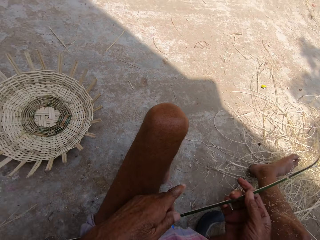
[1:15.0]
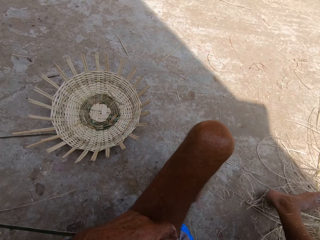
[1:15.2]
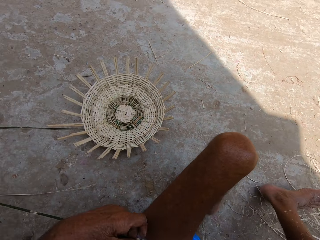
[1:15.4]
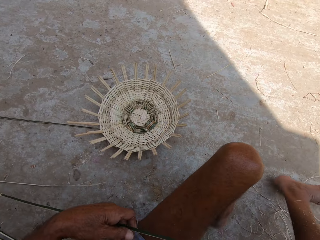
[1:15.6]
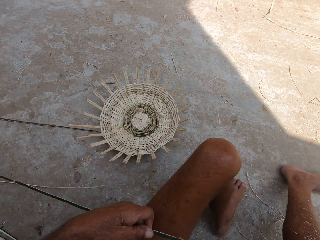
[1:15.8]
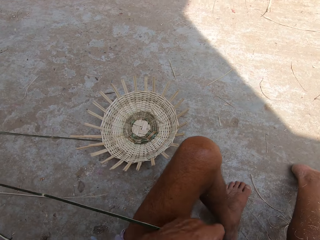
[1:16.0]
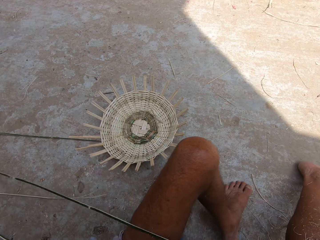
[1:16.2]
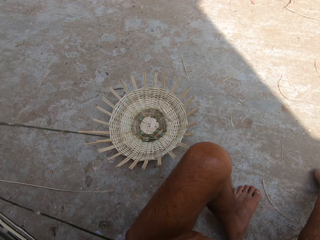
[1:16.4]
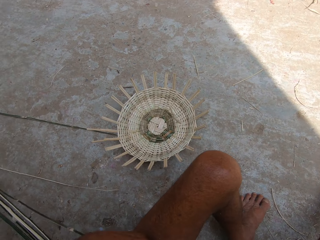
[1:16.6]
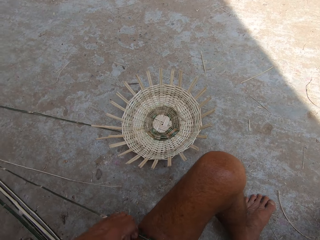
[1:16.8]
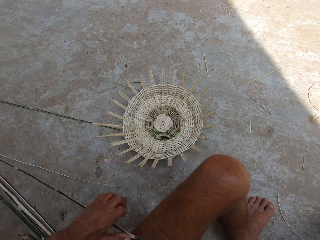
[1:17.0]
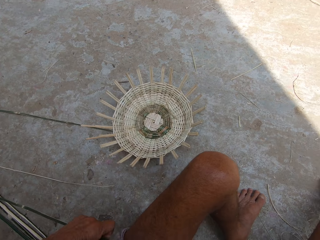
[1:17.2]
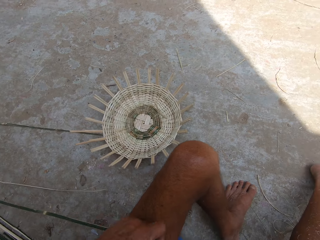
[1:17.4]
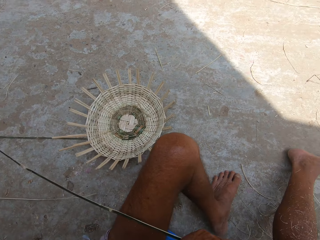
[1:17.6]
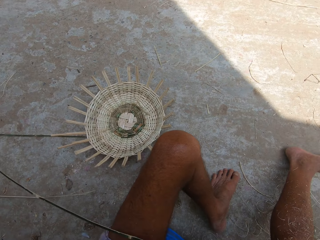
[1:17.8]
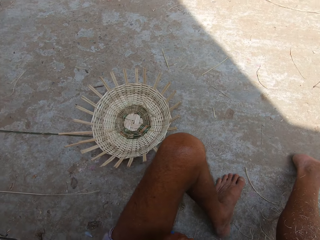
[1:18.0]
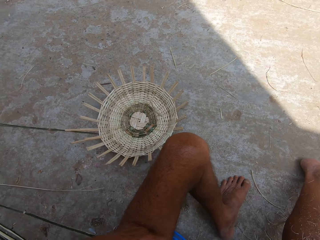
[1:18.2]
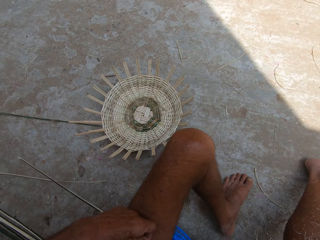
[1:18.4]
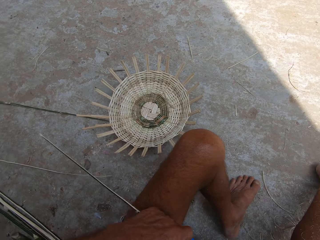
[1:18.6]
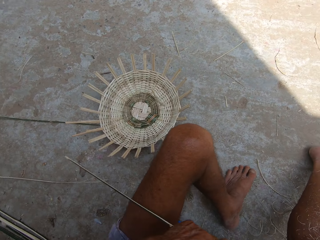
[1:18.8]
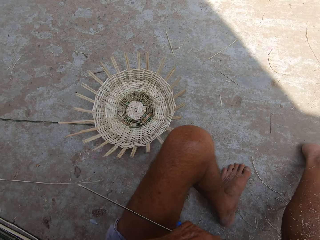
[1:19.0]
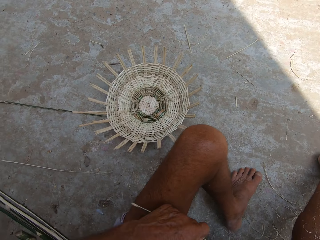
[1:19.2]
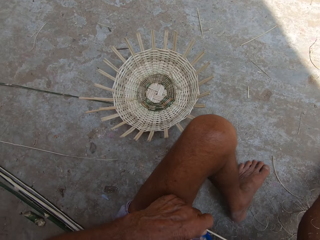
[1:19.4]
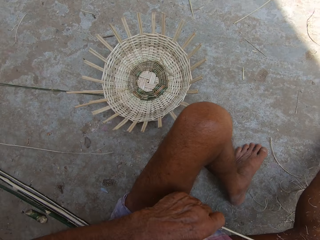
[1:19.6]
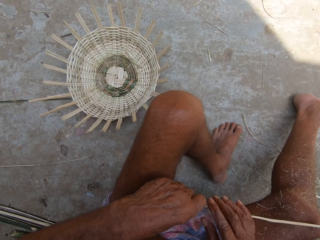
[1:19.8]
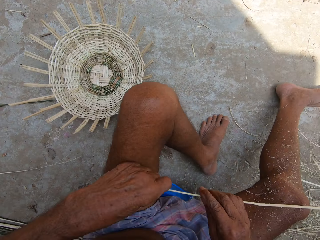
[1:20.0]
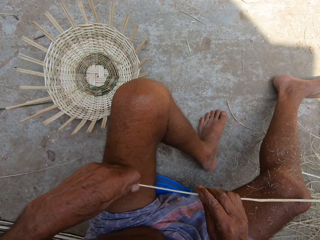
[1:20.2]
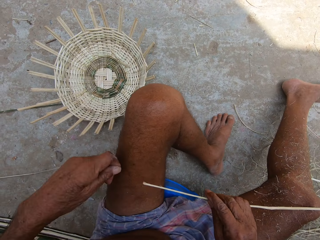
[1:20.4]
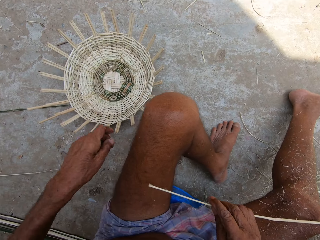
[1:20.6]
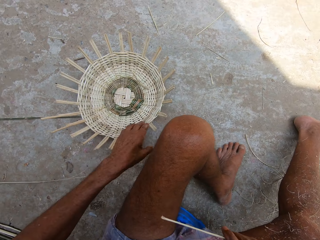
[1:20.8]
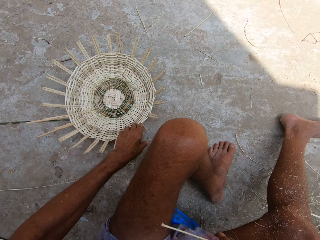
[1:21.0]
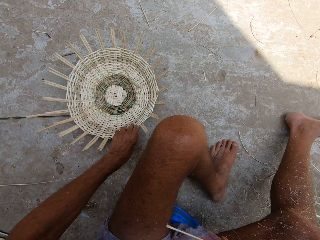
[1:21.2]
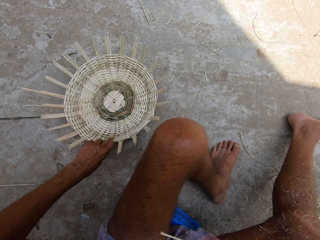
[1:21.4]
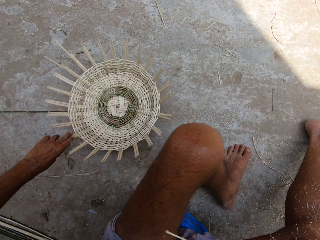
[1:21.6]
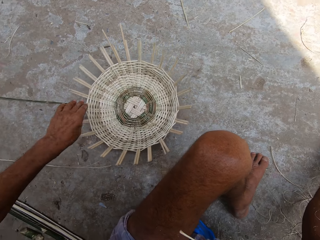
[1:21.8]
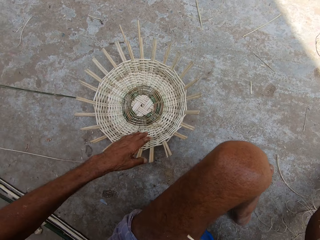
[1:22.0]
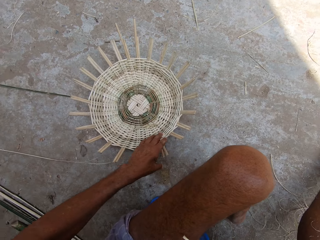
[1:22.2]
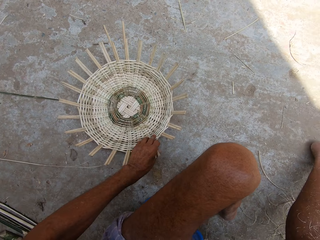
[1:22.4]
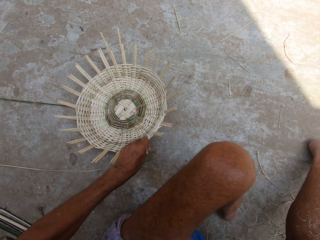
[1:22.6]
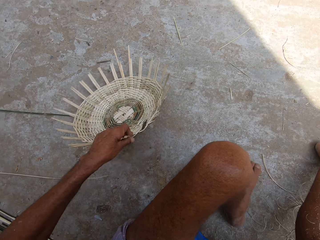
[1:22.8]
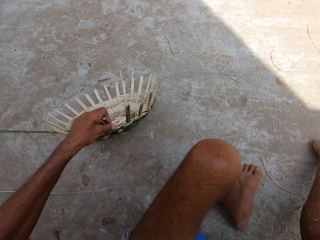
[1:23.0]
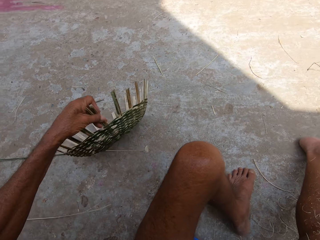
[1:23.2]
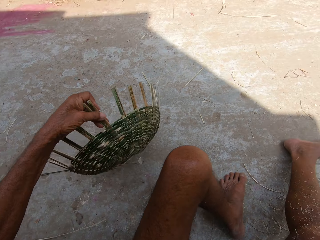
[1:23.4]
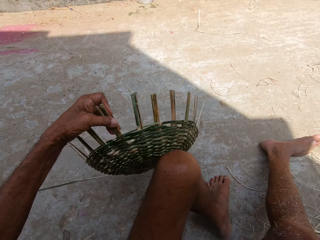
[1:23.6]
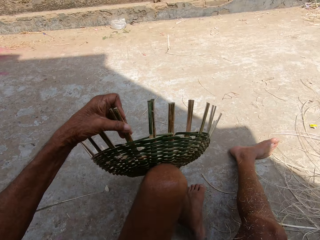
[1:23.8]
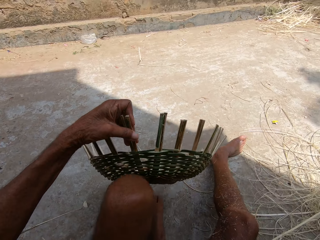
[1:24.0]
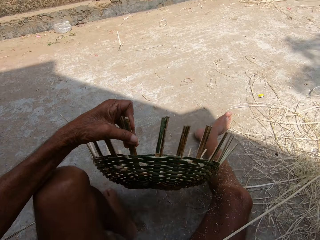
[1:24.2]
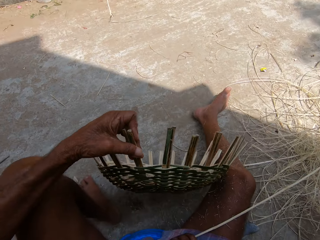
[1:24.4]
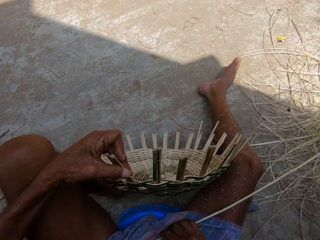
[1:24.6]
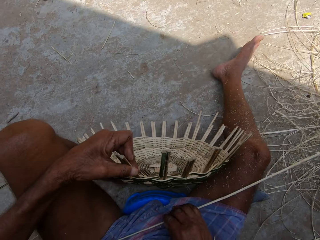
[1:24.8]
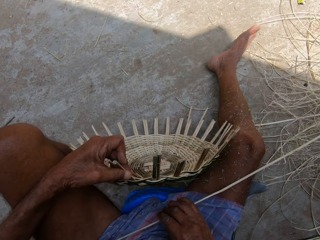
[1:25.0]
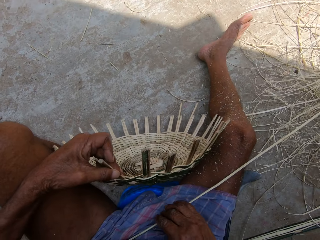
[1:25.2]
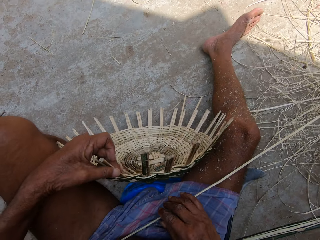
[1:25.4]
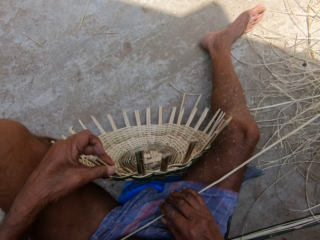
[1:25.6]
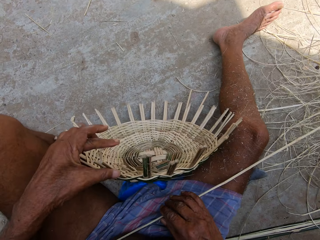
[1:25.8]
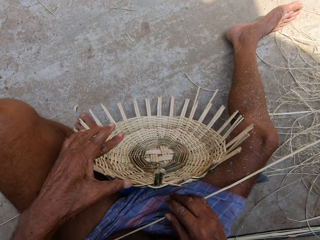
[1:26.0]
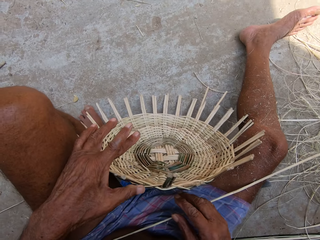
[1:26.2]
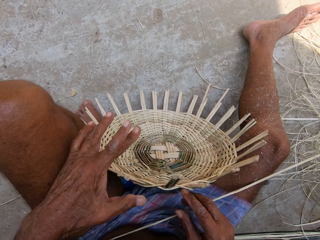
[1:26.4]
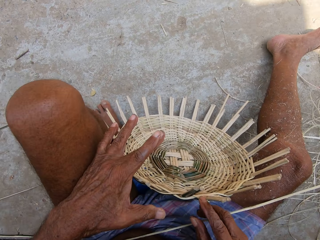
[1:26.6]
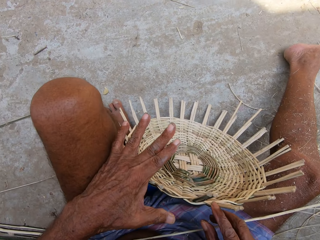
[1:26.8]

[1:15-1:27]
The camera wearer holds the wicker with his right hand. He moves the wicker over his leg with both hands. He turns a basket on the floor with his left hand. He picks up the basket from the floor with his left hand. He places the basket in his left hand on the stool on the floor.

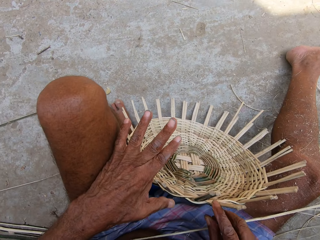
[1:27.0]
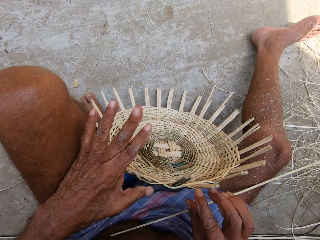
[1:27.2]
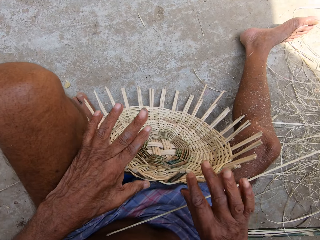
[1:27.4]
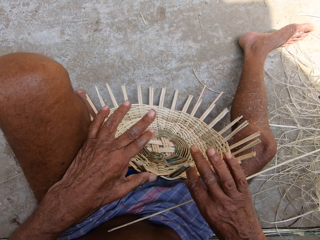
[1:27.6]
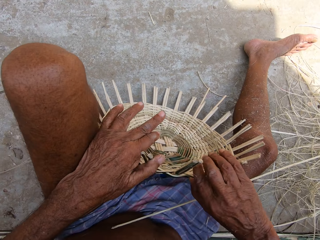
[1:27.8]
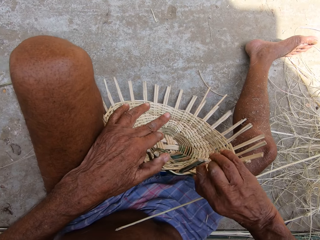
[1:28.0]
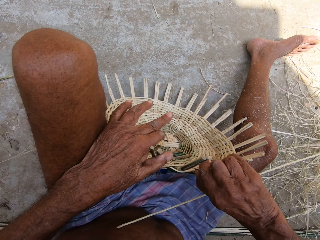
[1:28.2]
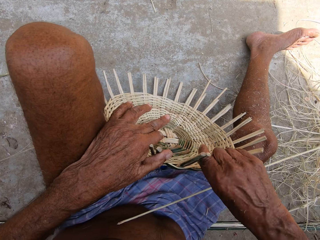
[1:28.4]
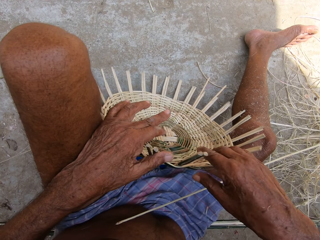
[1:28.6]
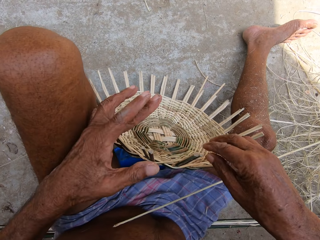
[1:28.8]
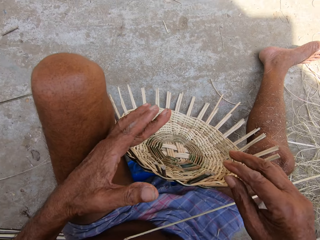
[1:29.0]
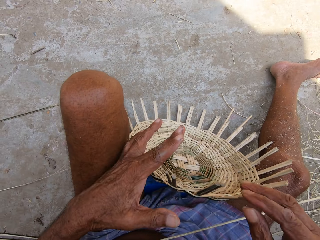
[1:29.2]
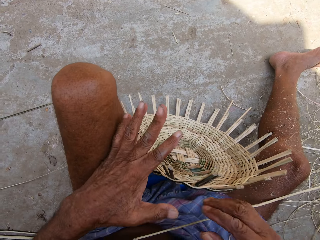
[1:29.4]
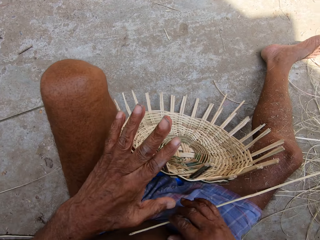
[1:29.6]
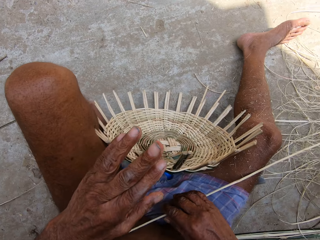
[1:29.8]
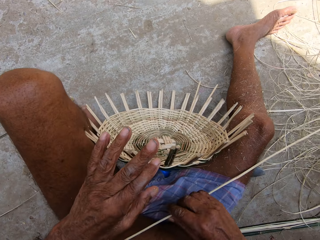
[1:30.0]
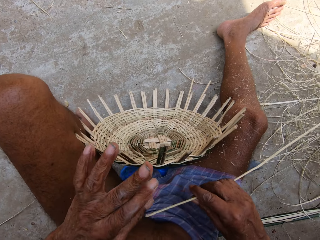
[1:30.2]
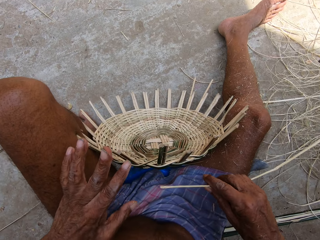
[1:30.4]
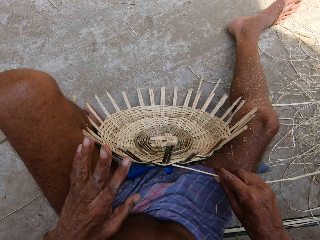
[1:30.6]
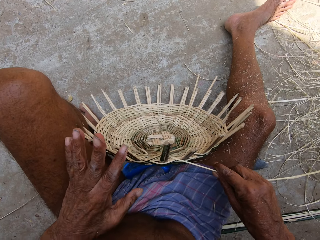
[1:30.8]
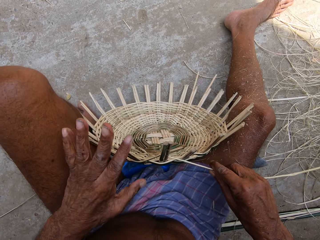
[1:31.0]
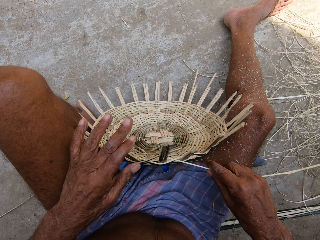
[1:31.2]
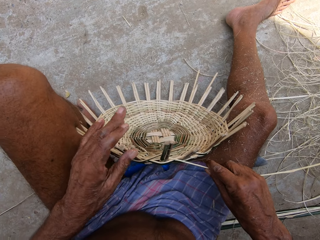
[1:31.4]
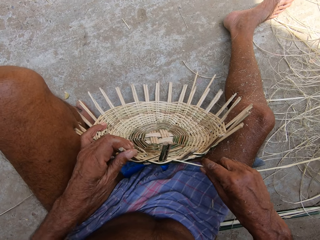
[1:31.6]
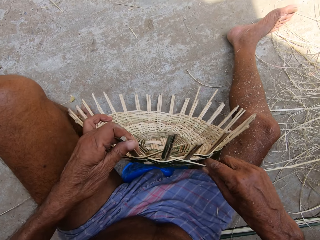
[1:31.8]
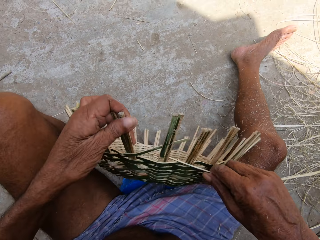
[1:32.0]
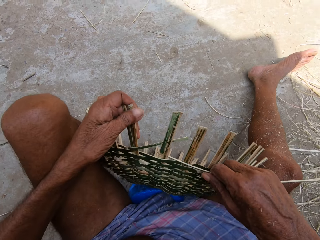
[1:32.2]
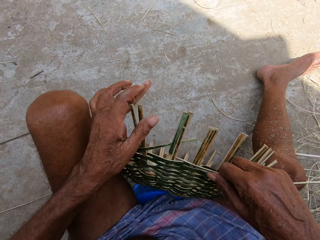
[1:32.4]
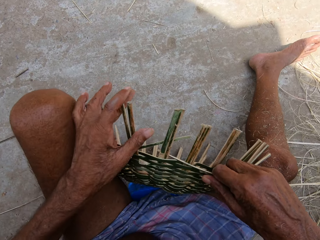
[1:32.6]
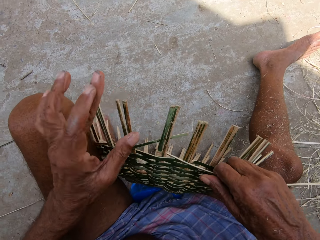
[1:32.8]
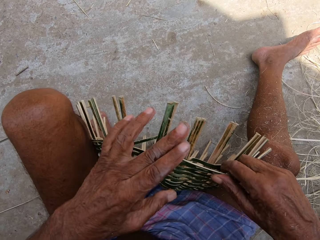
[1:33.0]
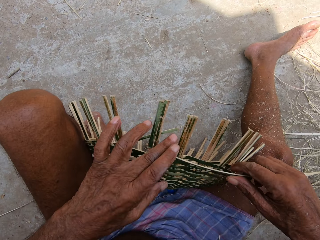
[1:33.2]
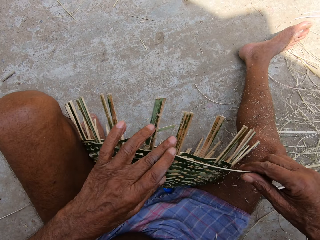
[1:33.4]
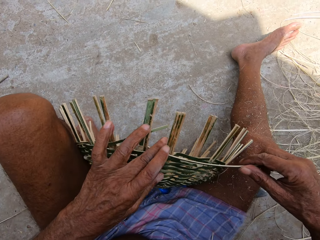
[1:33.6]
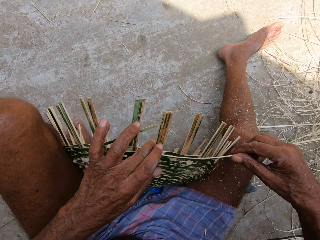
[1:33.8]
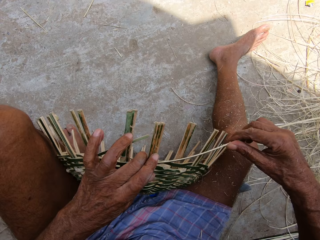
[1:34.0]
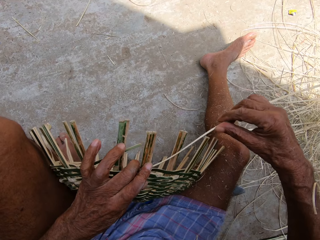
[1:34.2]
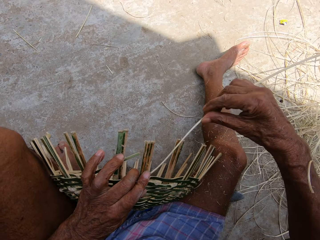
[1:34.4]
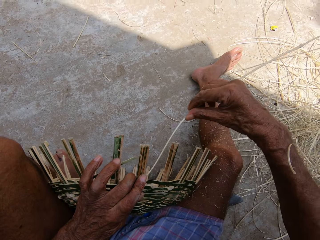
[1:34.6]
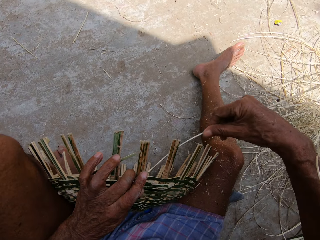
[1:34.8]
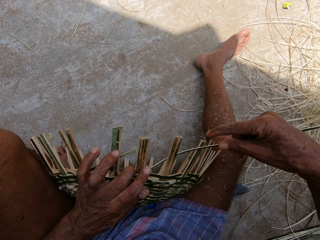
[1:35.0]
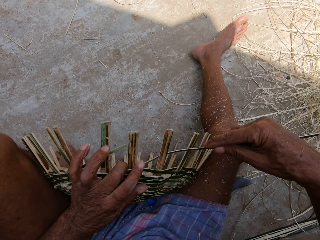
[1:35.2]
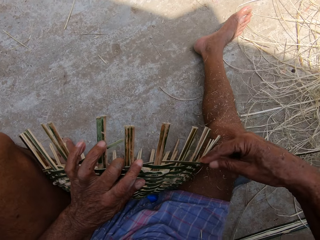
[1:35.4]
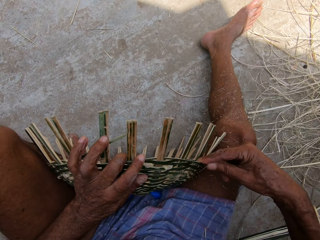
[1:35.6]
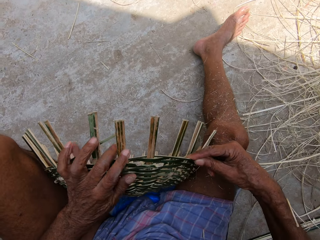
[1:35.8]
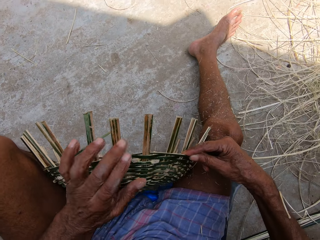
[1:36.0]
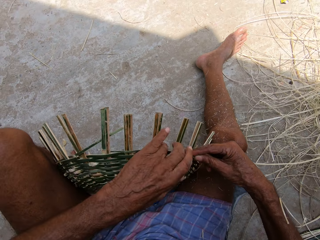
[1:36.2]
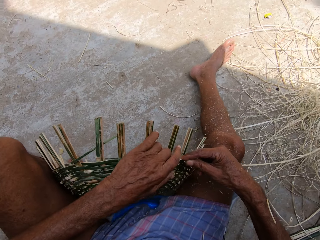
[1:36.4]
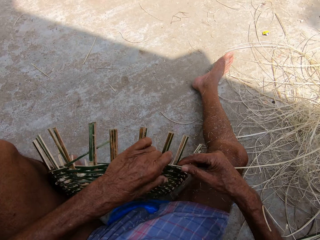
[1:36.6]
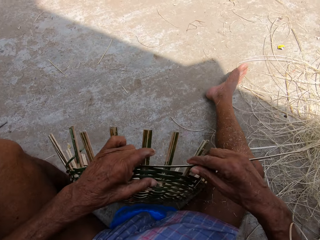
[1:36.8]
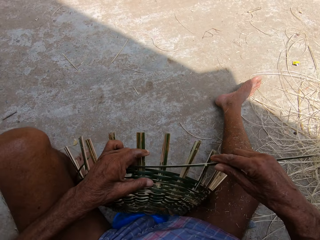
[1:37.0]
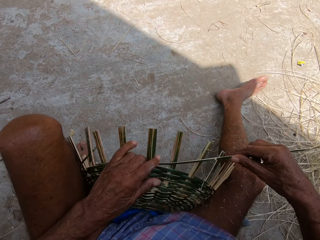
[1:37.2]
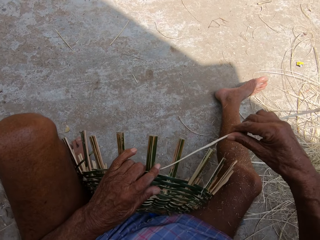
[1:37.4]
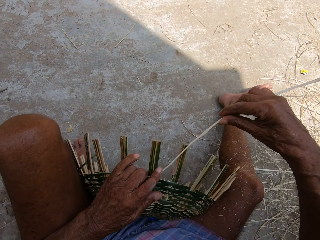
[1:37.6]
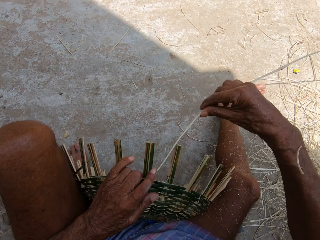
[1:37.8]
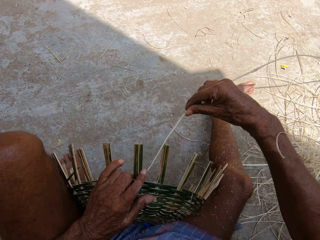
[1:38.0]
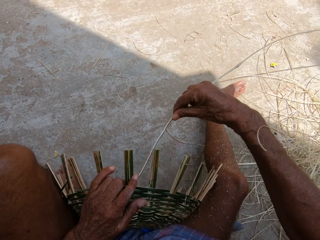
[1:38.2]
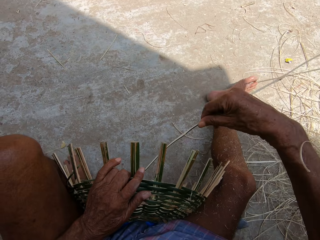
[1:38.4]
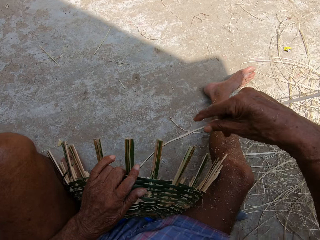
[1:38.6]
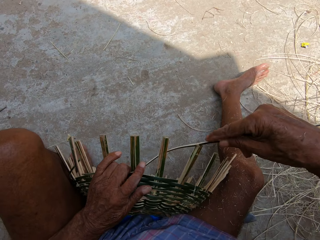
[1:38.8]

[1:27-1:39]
The camera wearer holds the basket with his right hand. He picks up the wicker from his right leg with his right hand. He weaves the basket with the wicker in his right hand. He adjusts the basket with his left hand. He weaves the basket with the wicker in his right hand. He adjusts the basket with his left hand. He weaves the basket with the wicker in his right hand.
